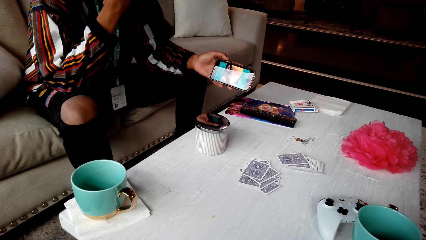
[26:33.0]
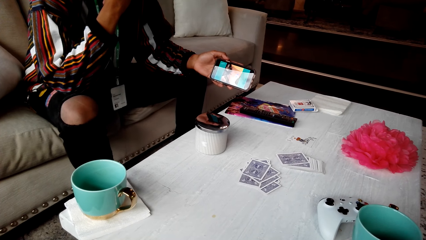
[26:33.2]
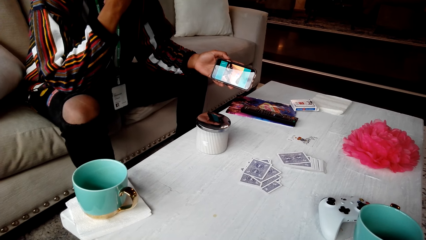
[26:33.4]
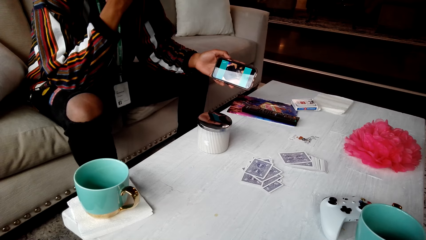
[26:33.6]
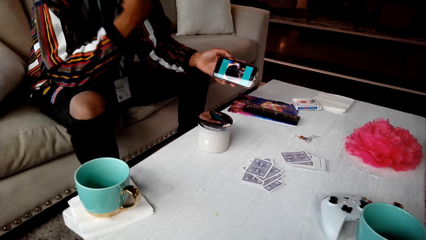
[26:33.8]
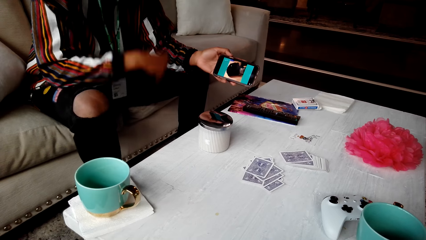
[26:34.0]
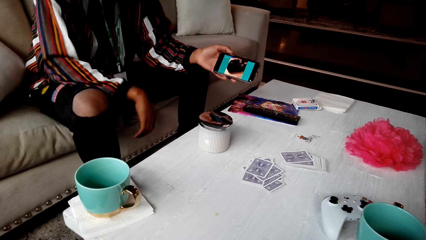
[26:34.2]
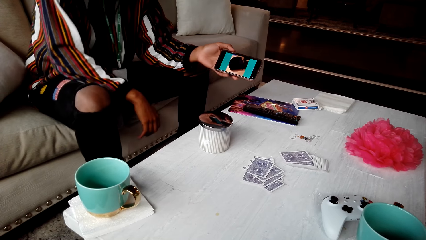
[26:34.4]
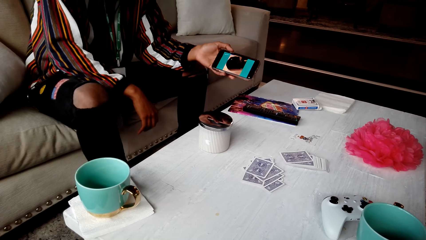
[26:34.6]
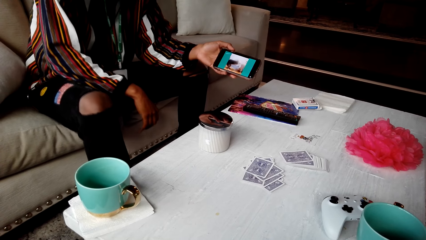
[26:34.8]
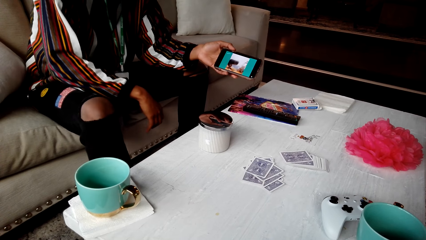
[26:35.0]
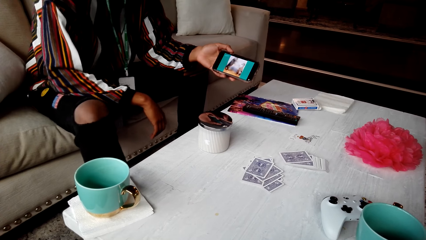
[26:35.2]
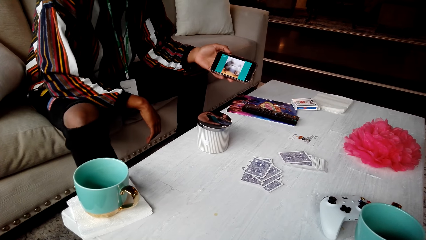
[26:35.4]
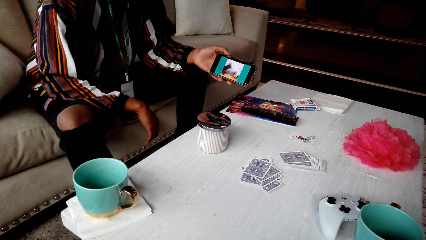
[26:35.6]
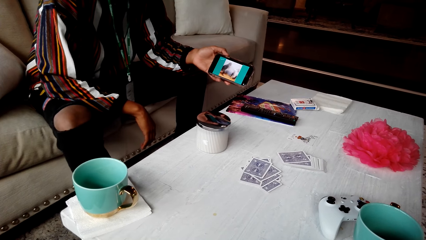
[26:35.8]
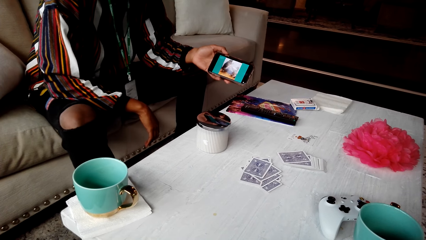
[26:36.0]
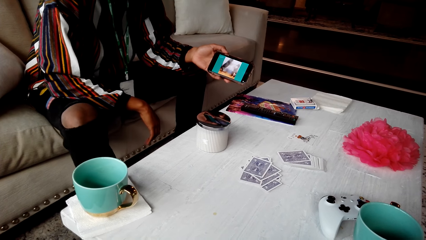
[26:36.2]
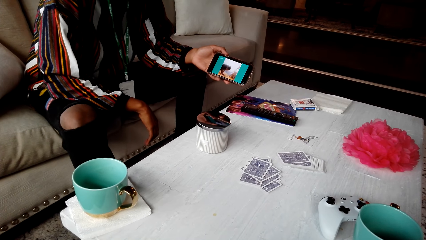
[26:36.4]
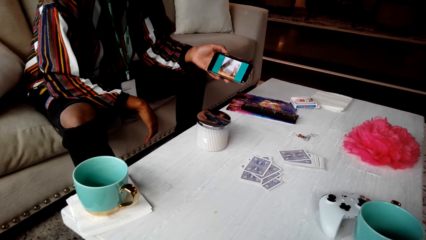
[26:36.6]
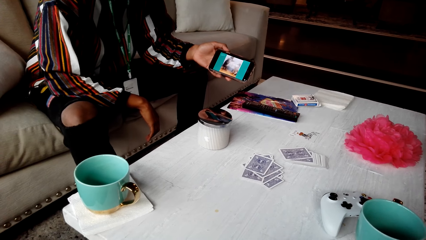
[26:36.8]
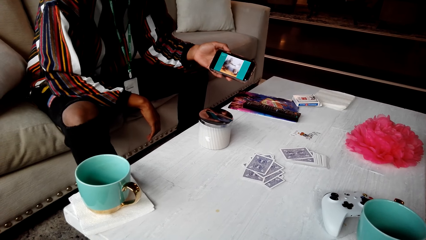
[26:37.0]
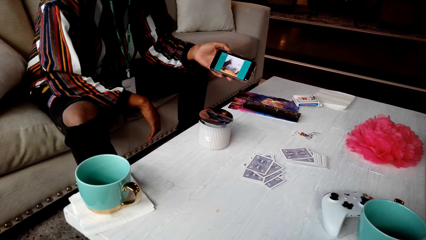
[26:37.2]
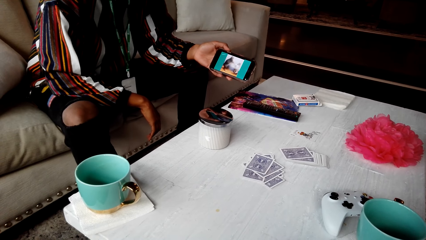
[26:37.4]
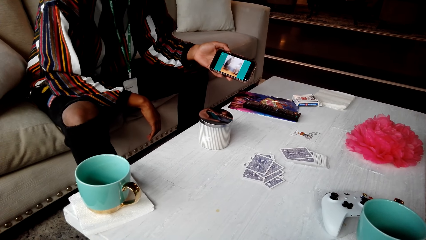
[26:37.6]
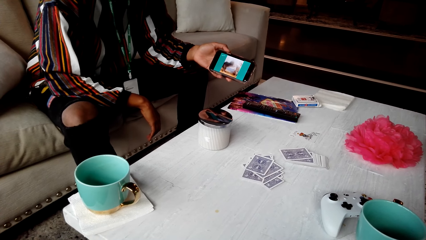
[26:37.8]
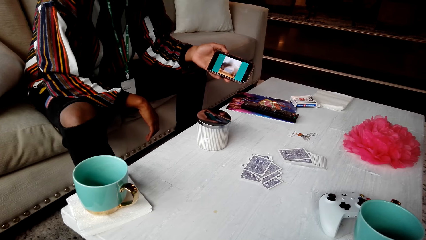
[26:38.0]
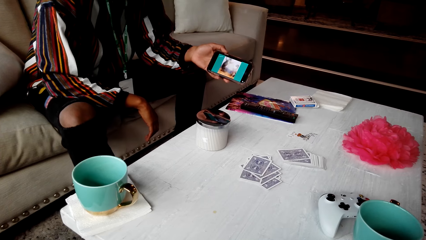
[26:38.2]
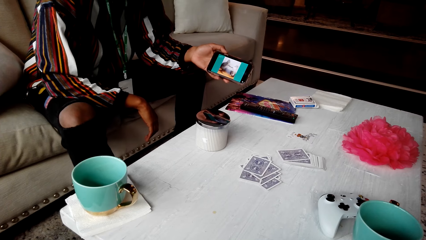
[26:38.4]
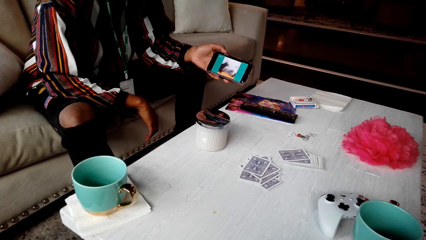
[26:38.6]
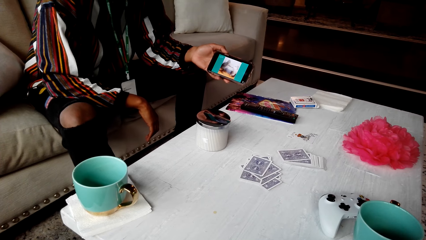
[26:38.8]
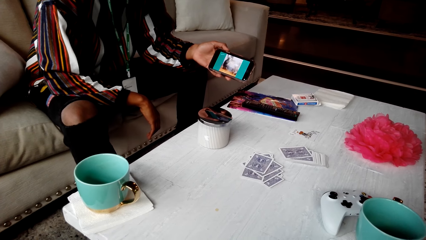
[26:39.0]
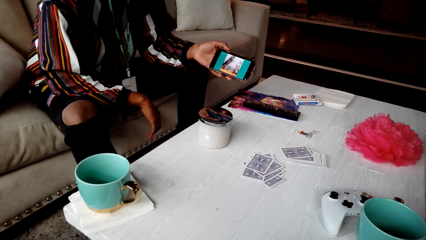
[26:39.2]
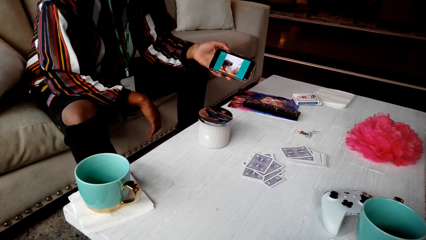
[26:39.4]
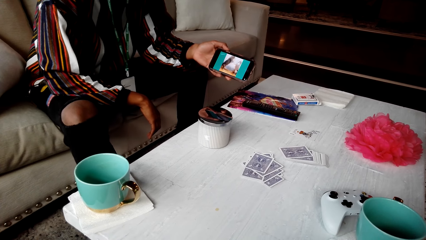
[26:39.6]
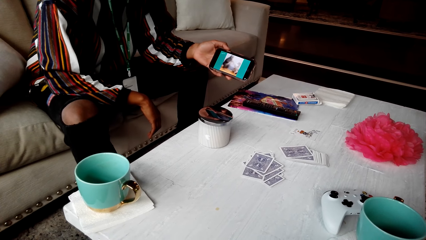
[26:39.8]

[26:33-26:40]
A person lowers the hand.

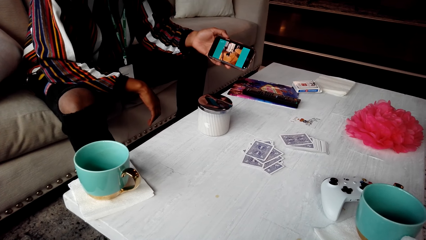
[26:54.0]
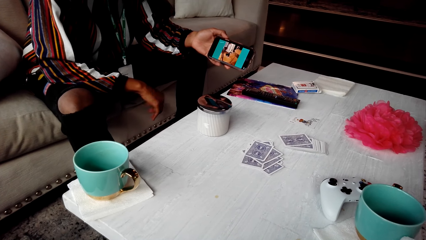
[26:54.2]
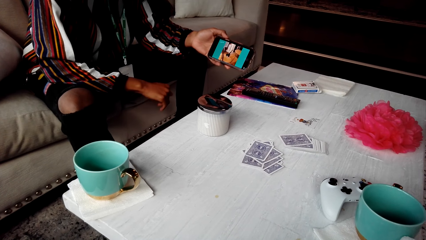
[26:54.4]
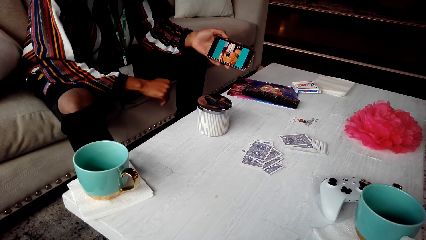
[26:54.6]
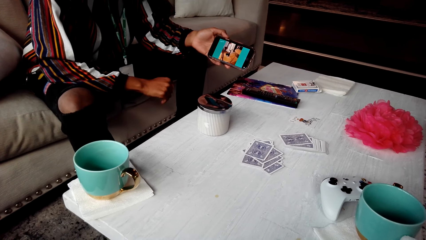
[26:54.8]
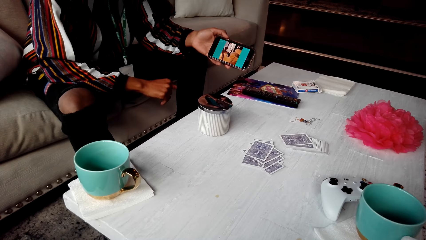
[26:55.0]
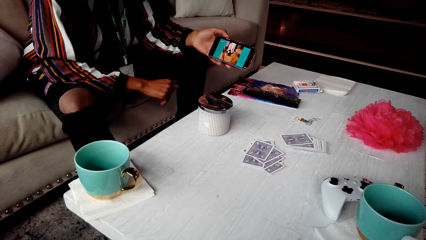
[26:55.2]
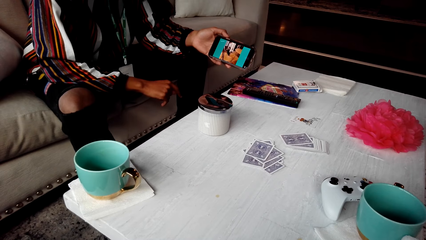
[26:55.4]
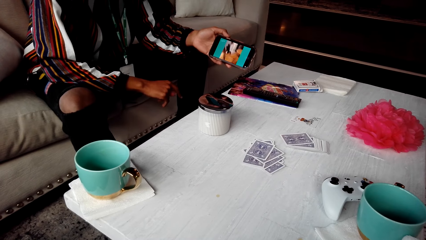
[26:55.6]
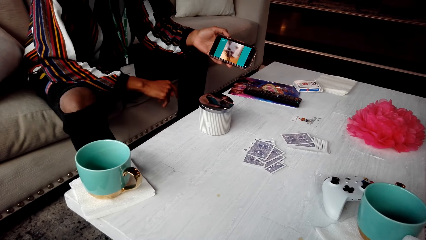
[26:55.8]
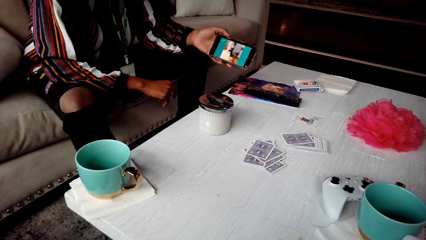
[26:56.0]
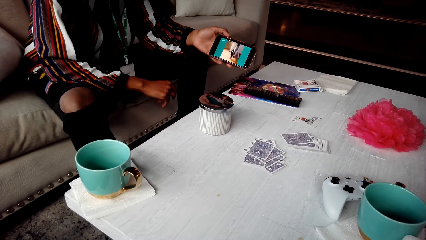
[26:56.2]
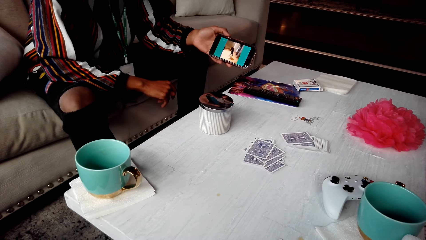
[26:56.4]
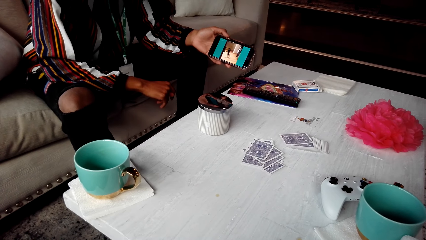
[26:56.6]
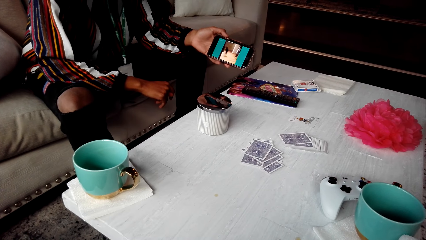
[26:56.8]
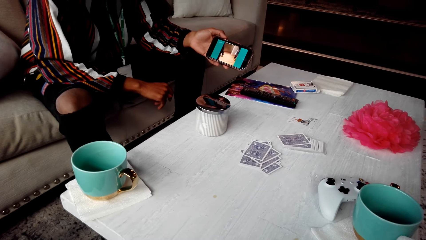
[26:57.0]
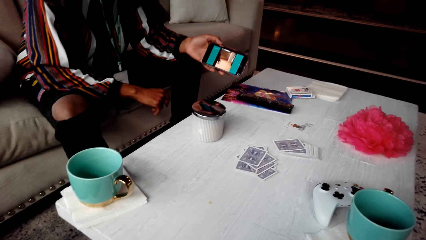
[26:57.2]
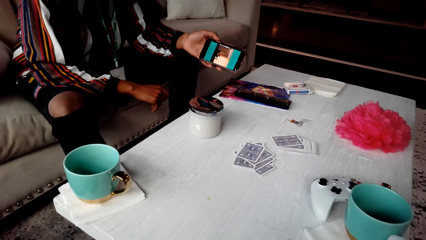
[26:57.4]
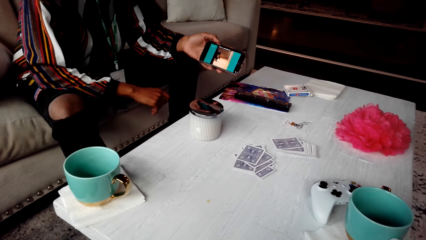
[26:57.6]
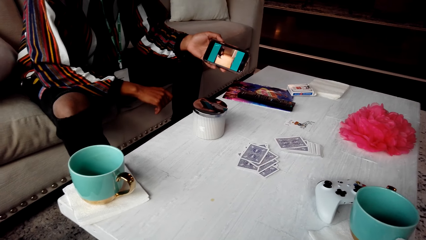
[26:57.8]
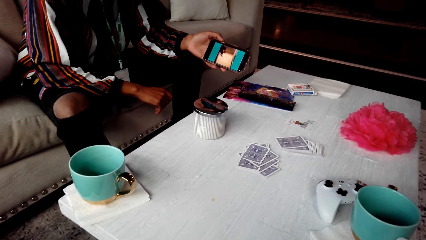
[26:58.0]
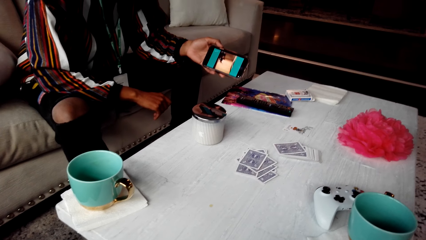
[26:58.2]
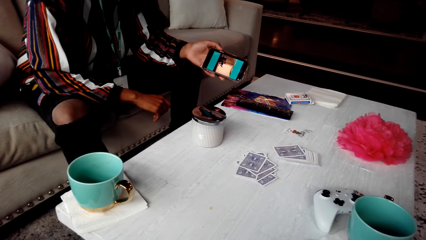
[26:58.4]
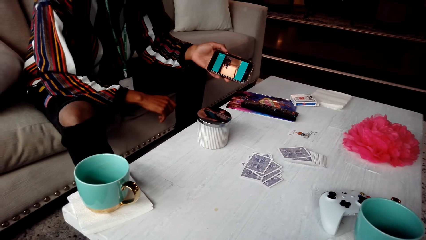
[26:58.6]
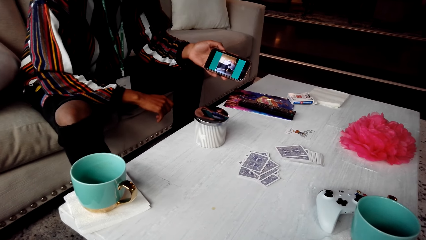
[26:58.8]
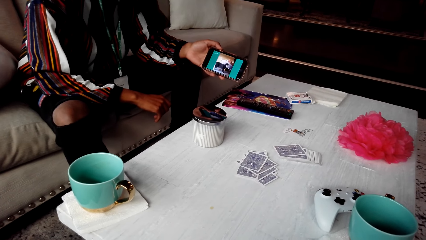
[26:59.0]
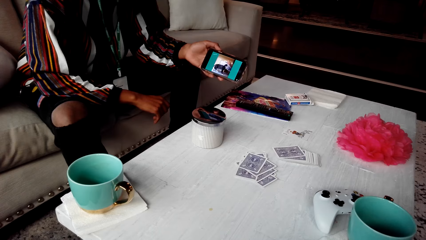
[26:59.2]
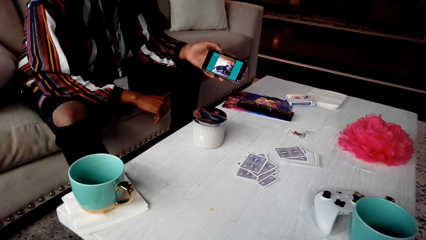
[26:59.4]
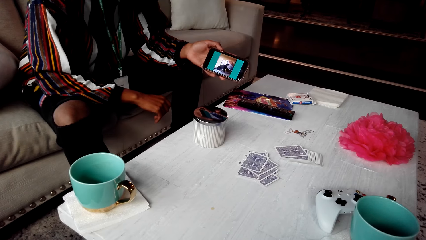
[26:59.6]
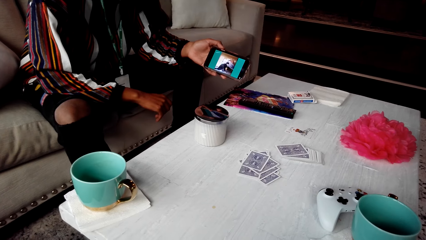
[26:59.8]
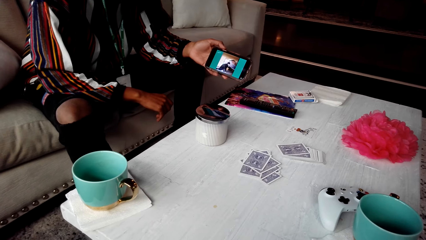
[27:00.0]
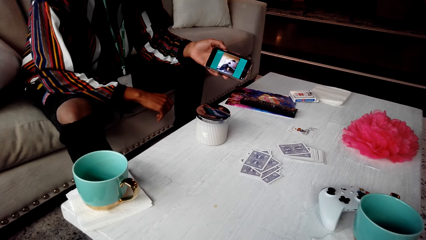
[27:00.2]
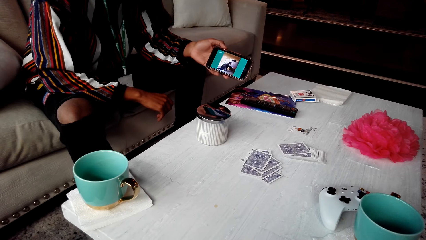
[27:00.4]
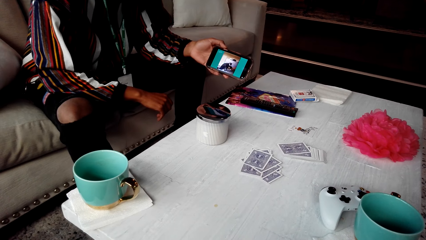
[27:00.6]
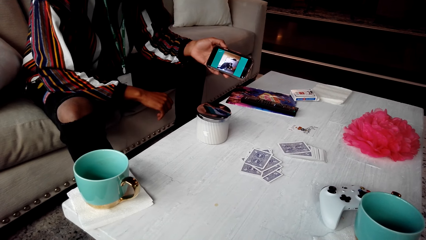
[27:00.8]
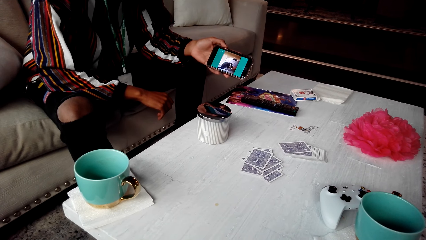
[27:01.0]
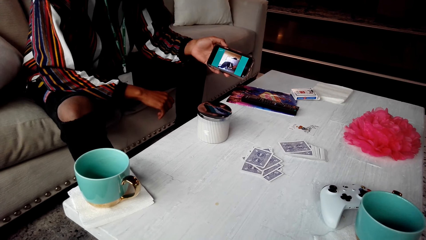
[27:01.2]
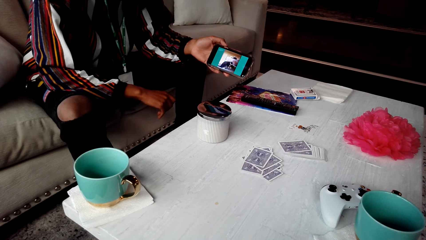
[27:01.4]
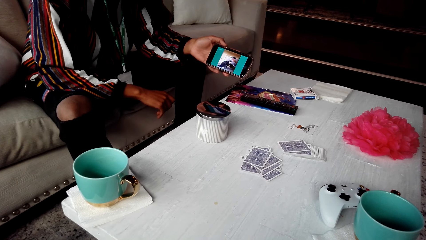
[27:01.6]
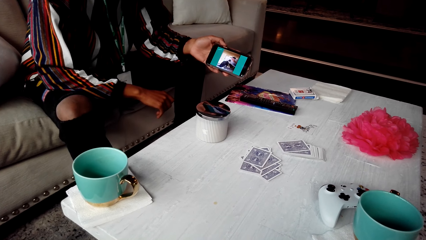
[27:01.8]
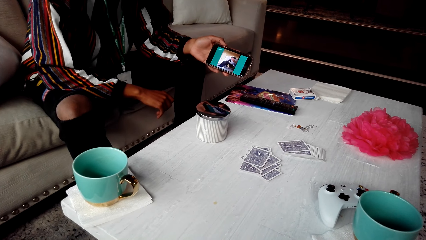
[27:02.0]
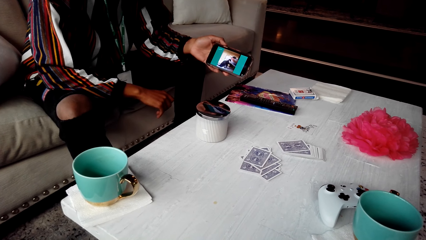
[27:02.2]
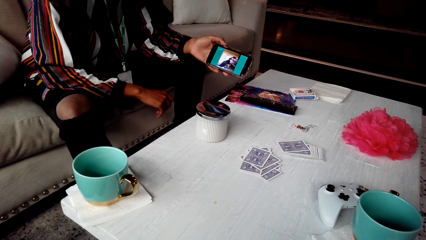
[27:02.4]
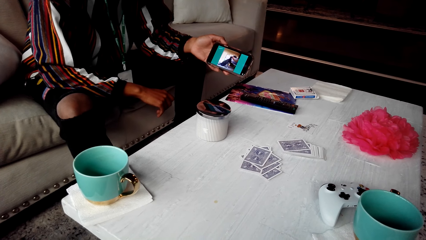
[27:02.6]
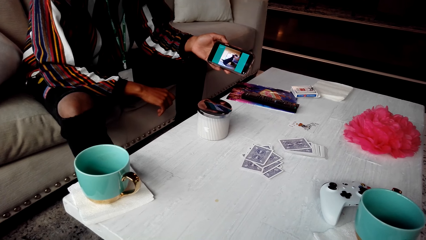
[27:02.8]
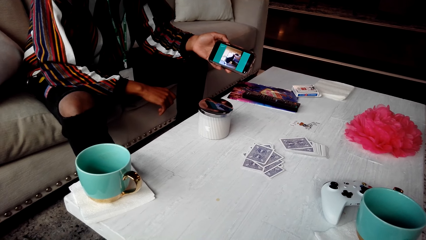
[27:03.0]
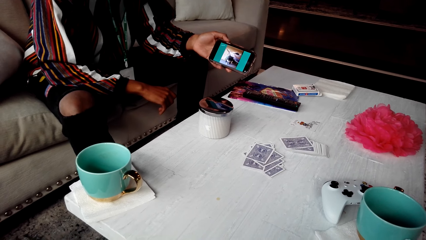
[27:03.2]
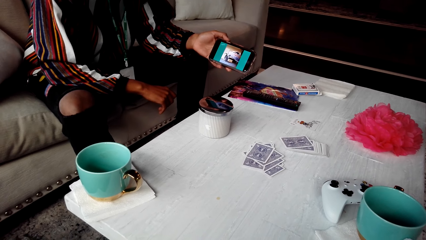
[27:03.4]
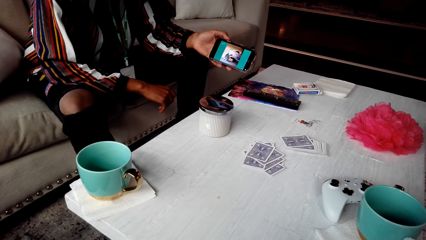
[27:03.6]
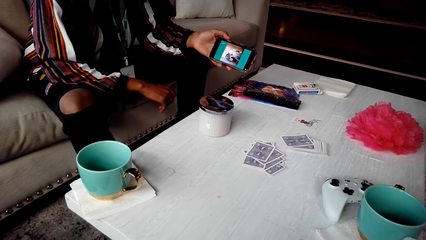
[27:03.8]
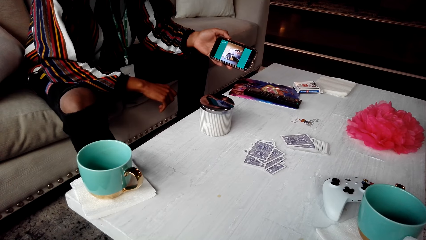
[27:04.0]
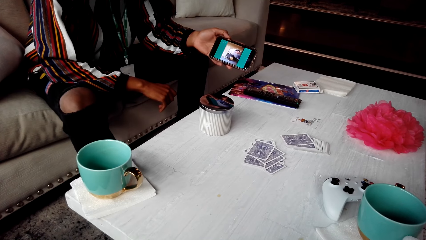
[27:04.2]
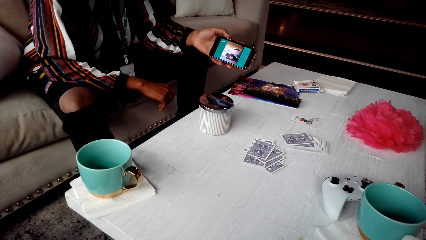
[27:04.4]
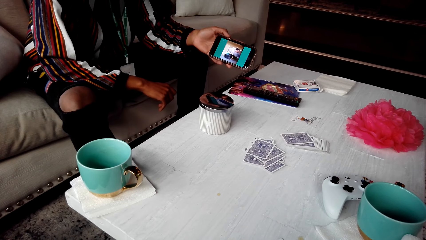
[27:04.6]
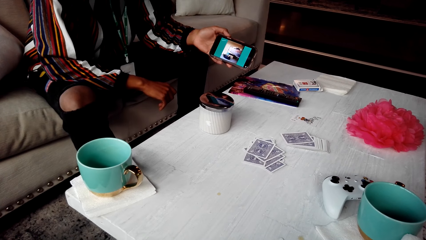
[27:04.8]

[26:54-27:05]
A person moves the hand.
